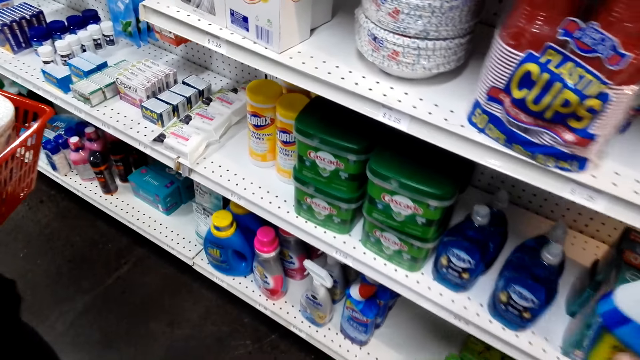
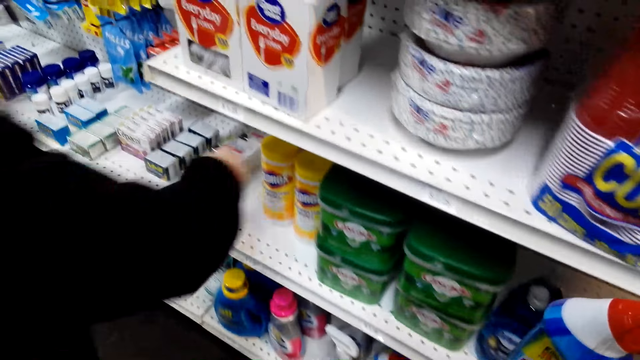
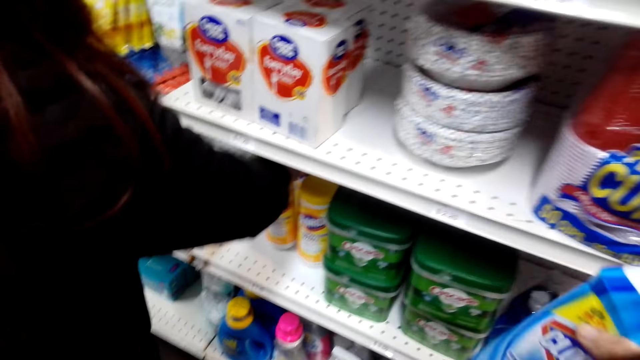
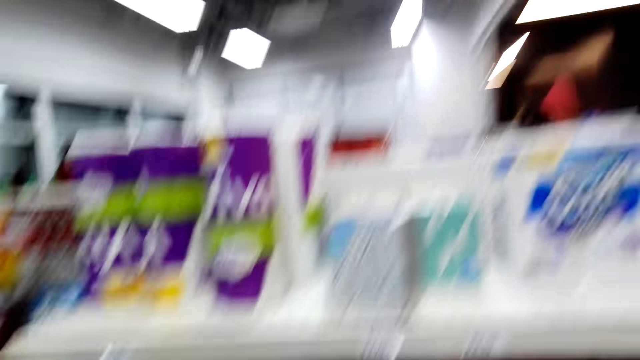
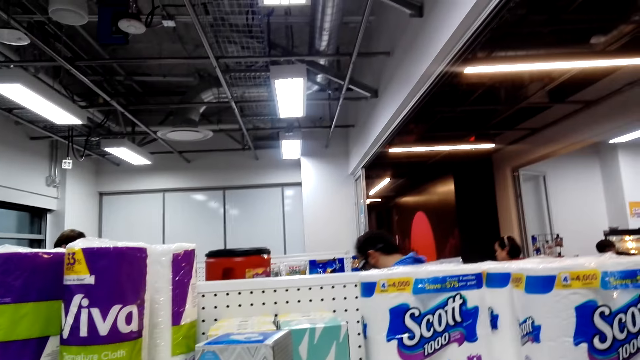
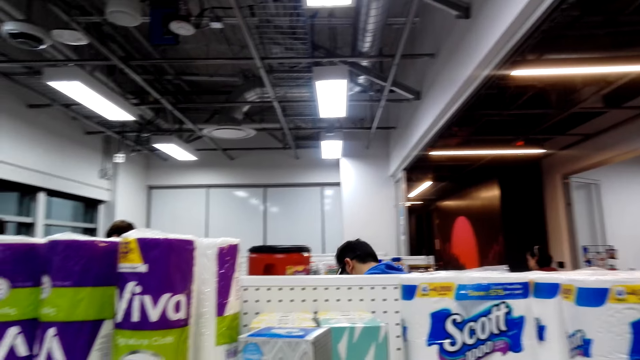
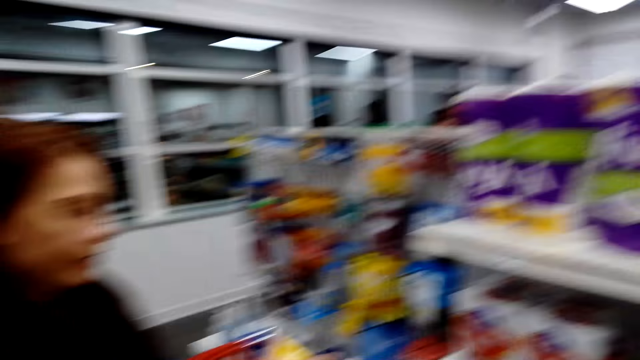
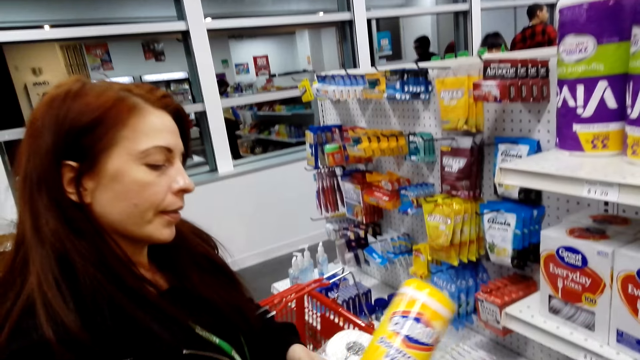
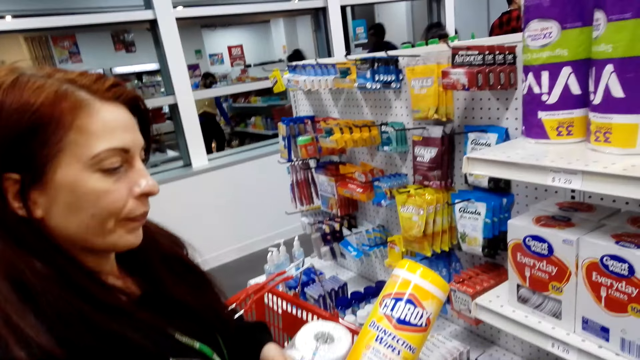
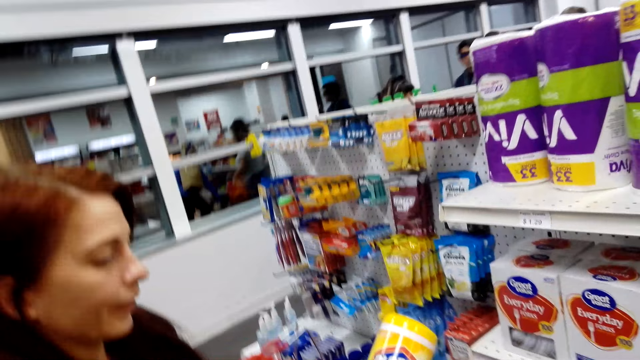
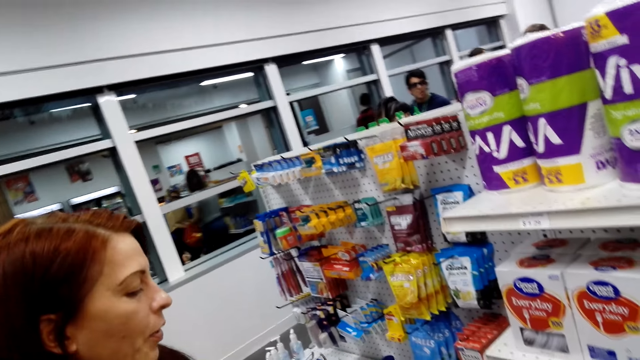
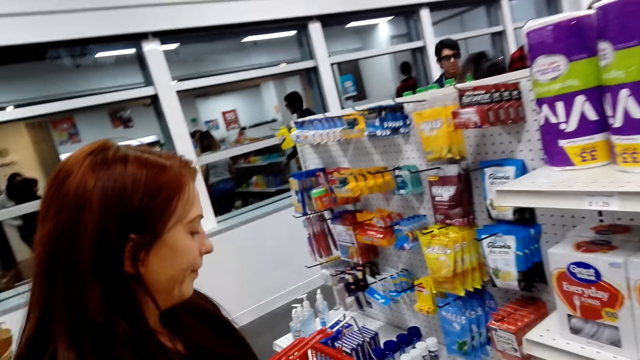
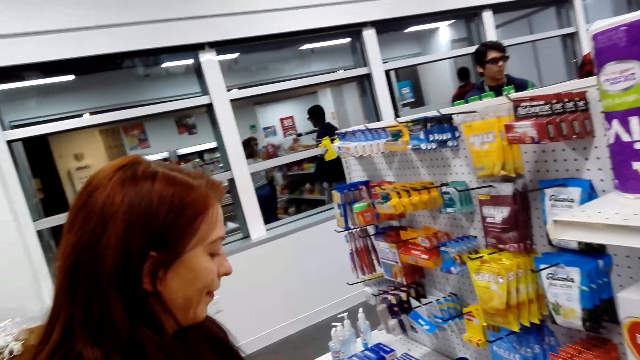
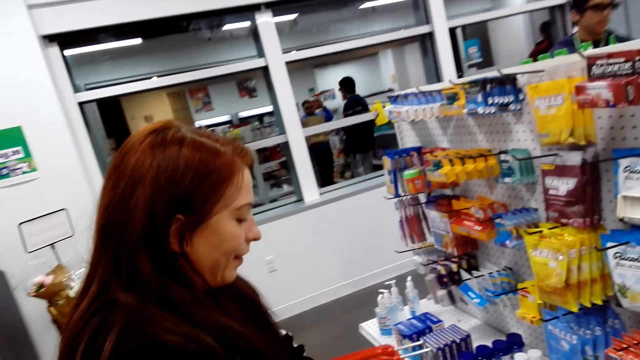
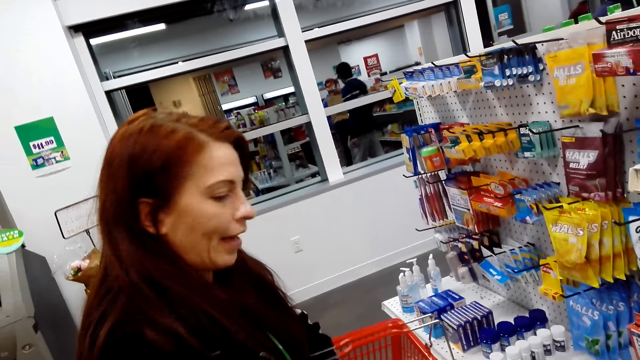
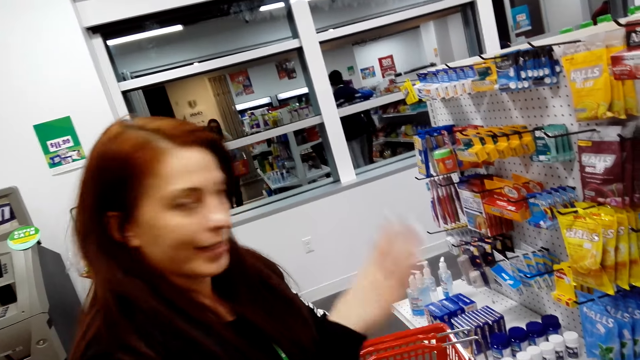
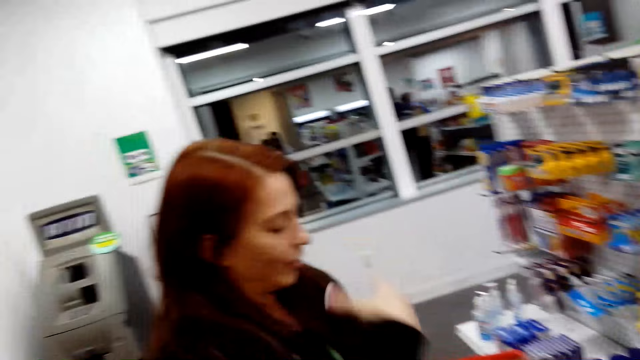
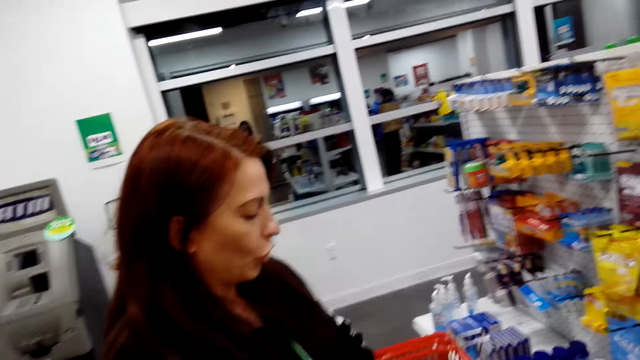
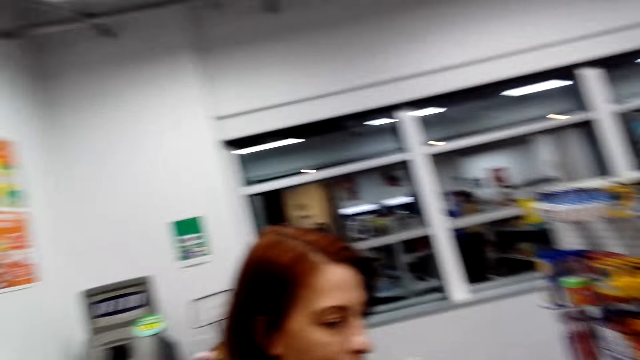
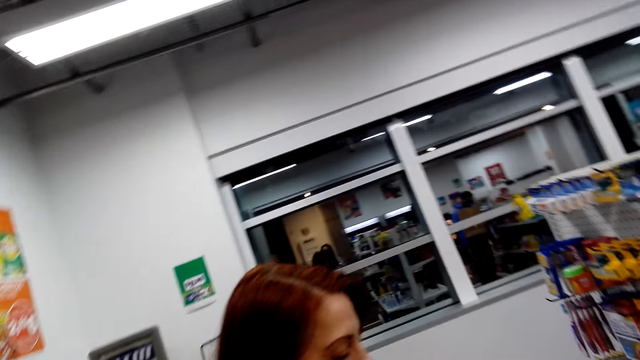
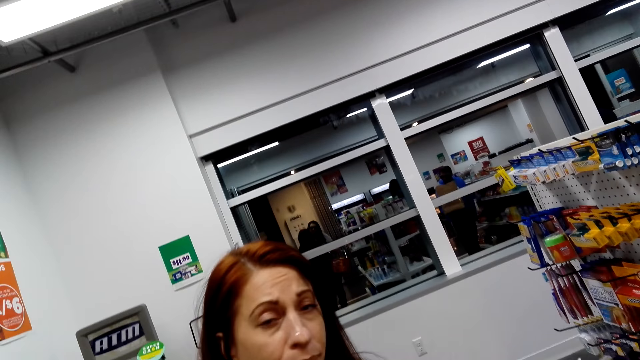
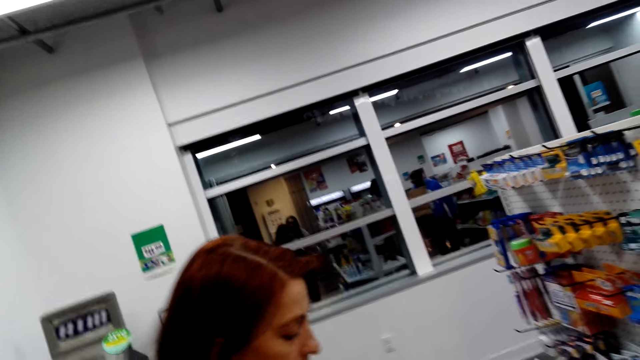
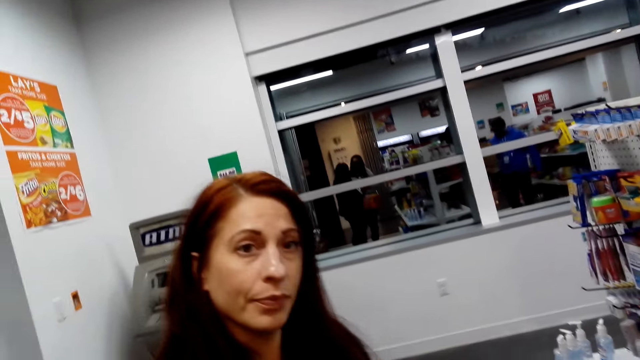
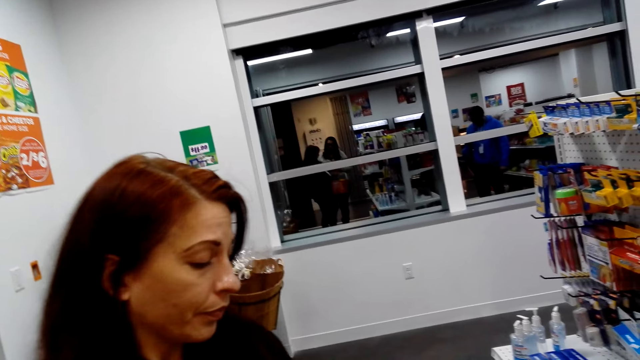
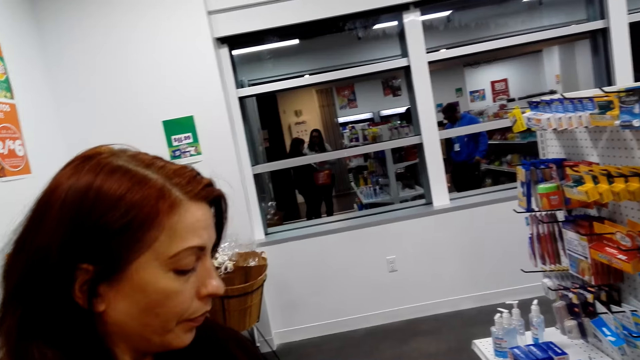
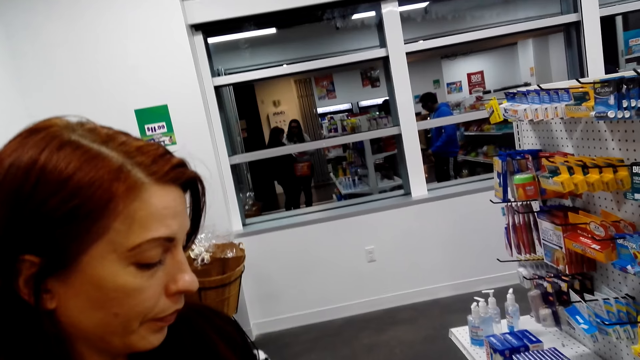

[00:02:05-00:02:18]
A lady picks up a container. The camera wearer looks around. The lady looks at the container. The lady moves the hand. The camera wearer looks around. The lady moves the hair.

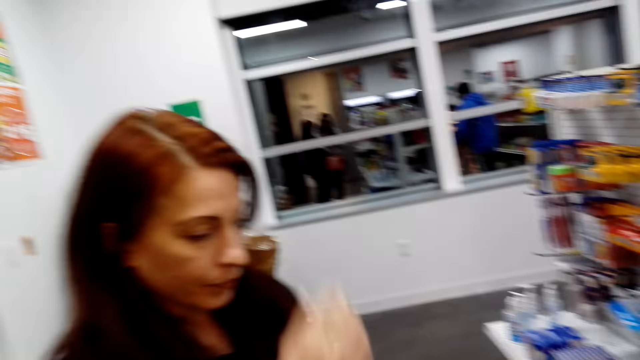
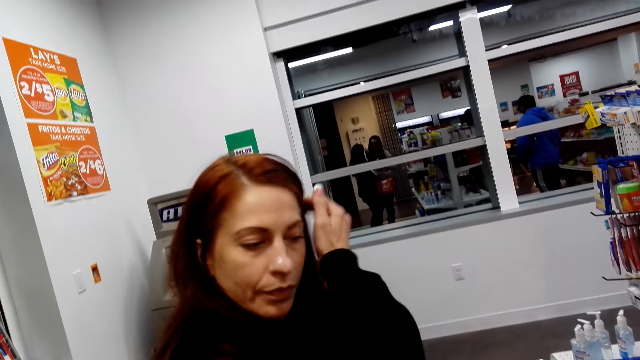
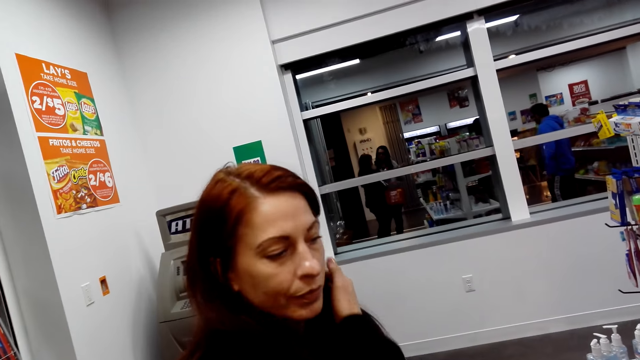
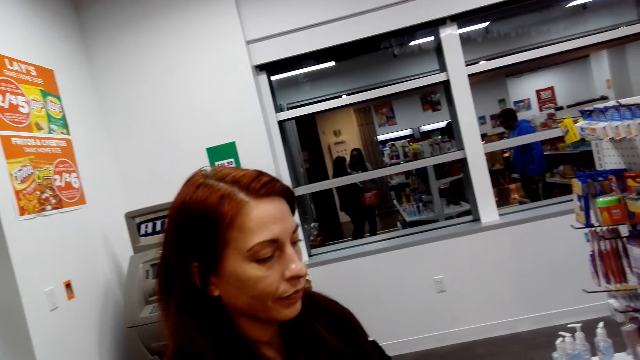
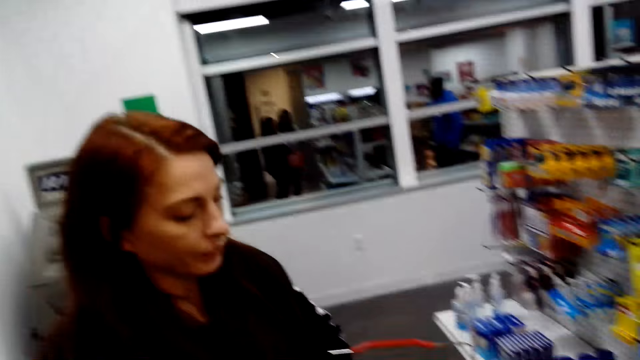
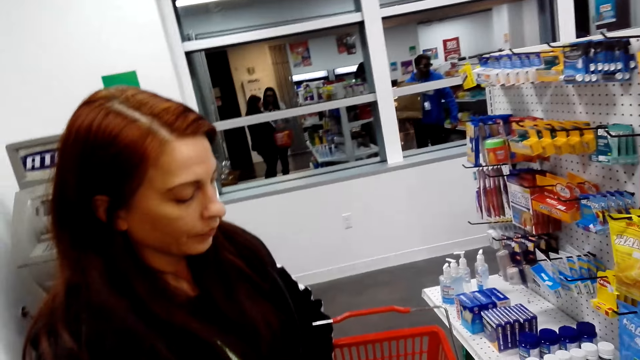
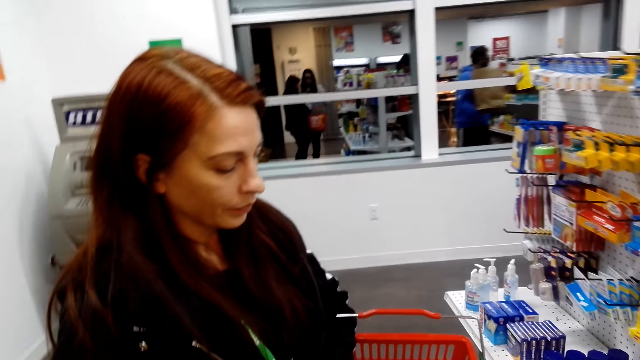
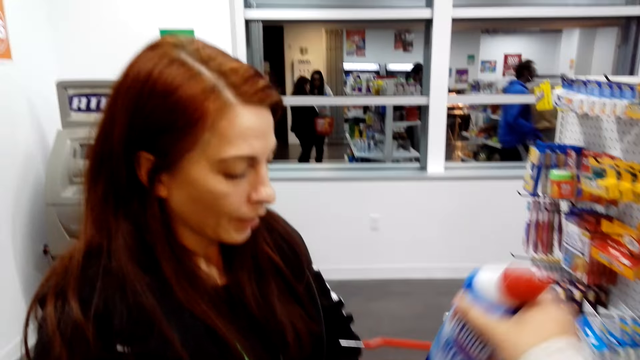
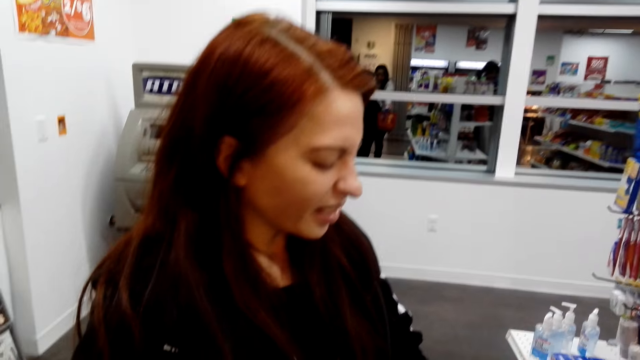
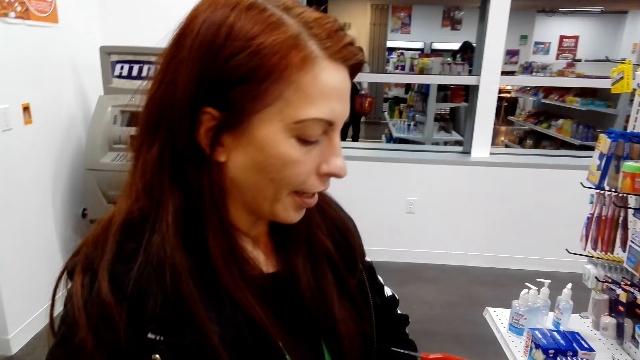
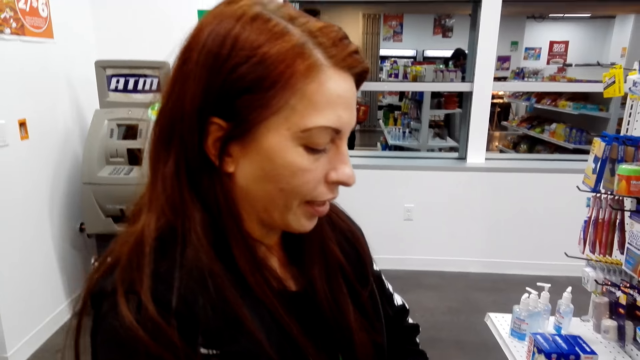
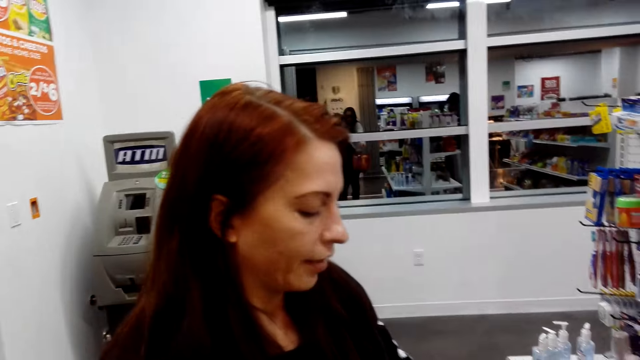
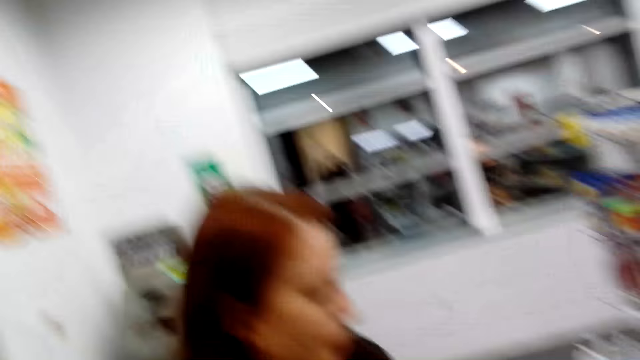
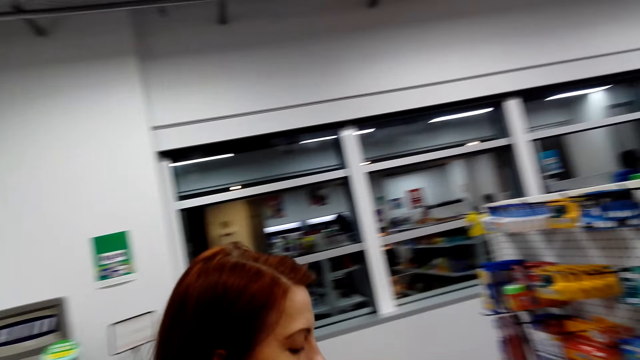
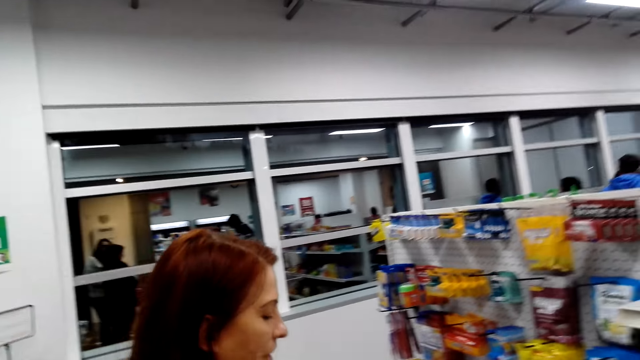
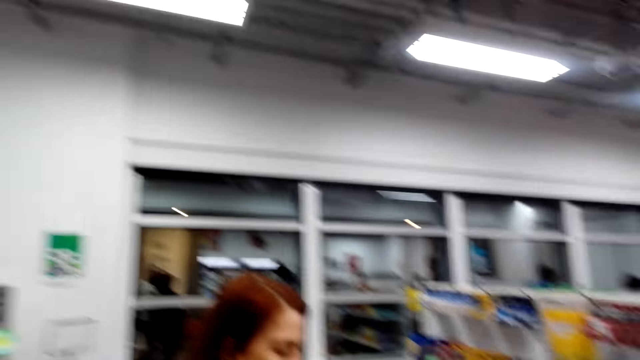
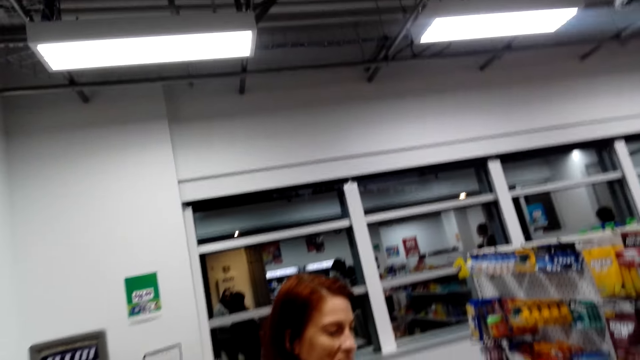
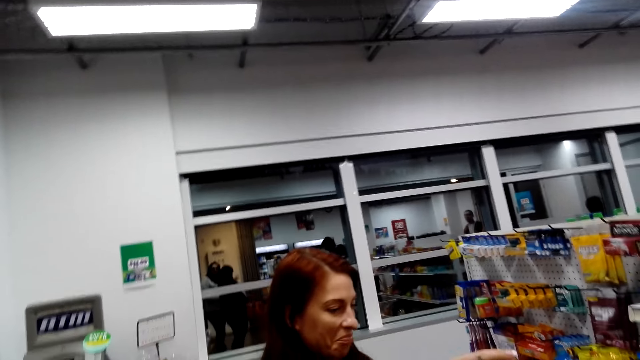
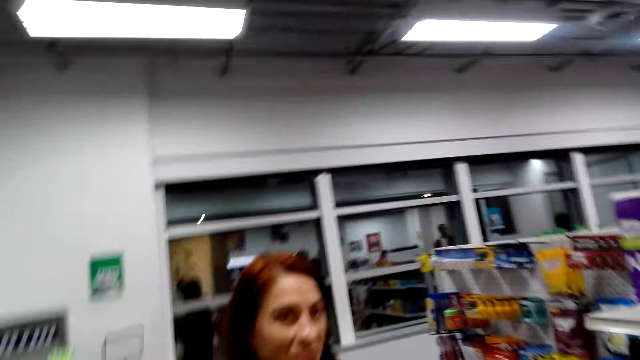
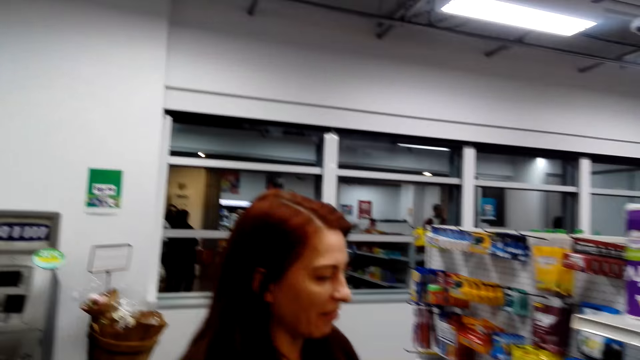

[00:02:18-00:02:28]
The camera wearer looks around. They put the bottle in the trolley. They look around.
